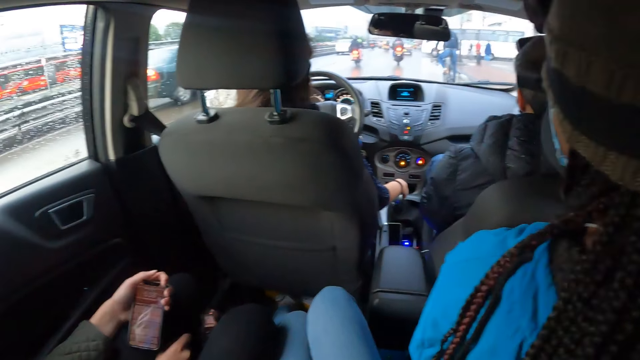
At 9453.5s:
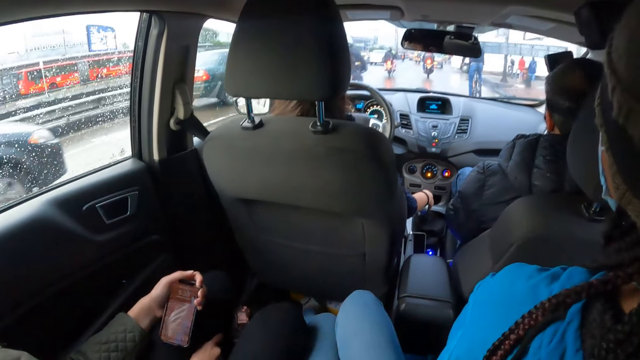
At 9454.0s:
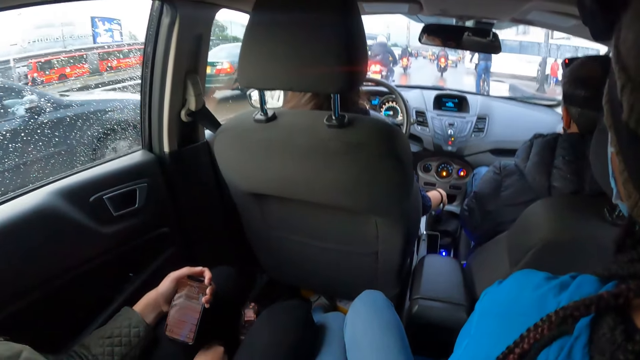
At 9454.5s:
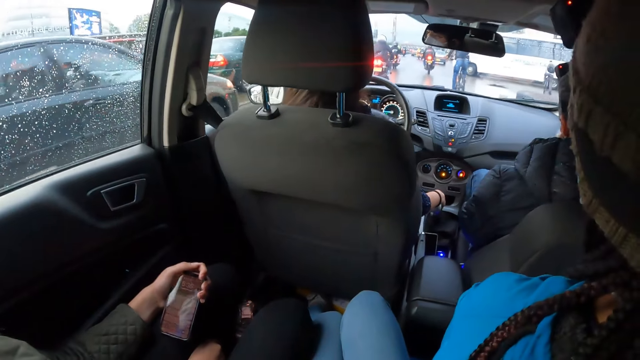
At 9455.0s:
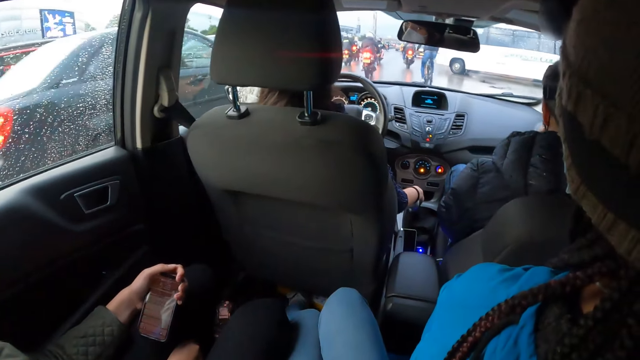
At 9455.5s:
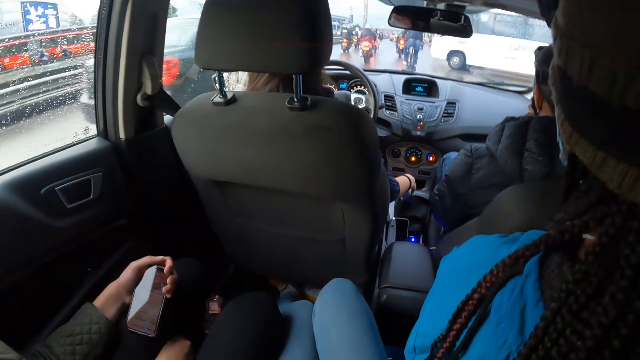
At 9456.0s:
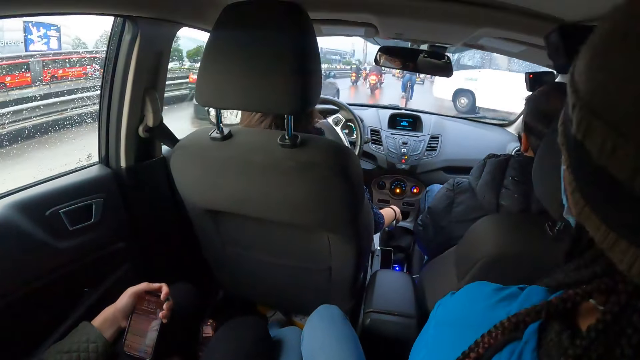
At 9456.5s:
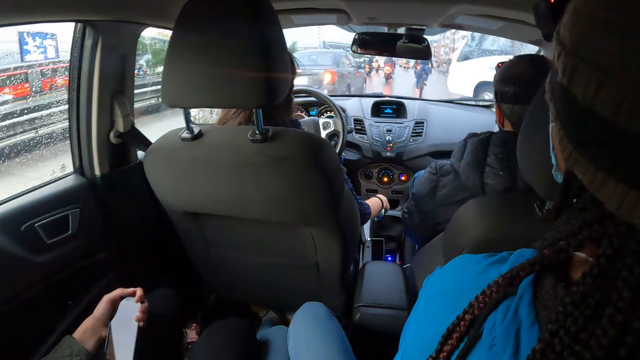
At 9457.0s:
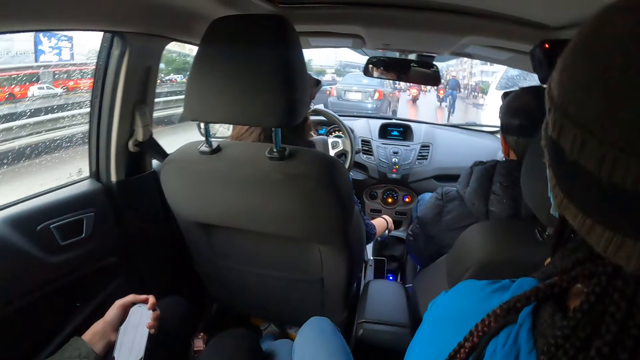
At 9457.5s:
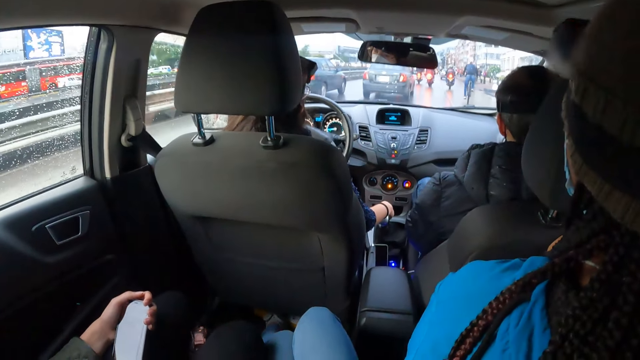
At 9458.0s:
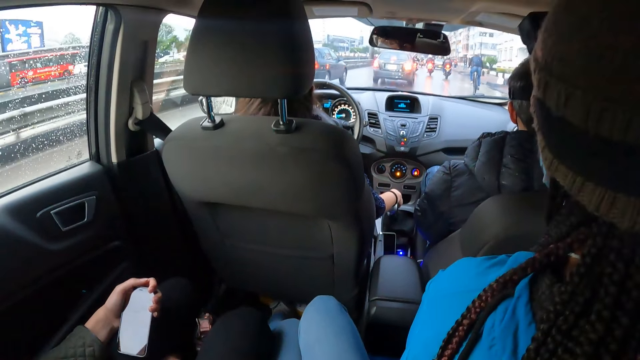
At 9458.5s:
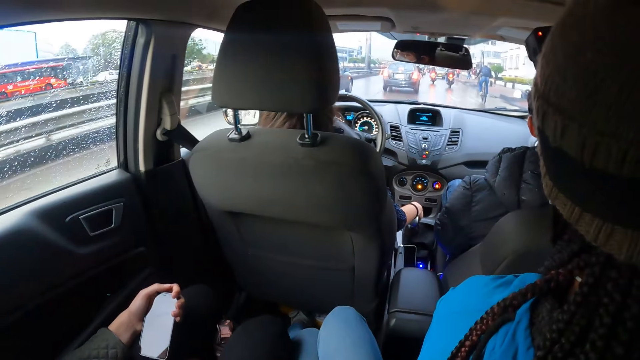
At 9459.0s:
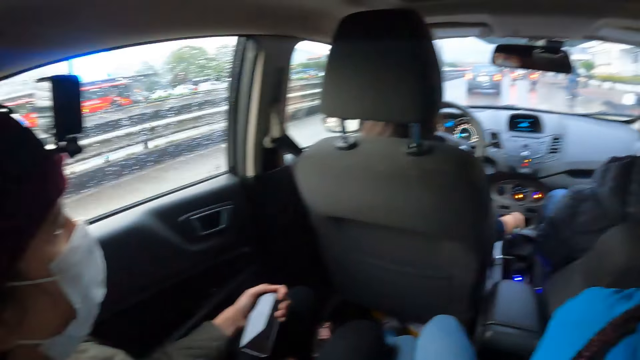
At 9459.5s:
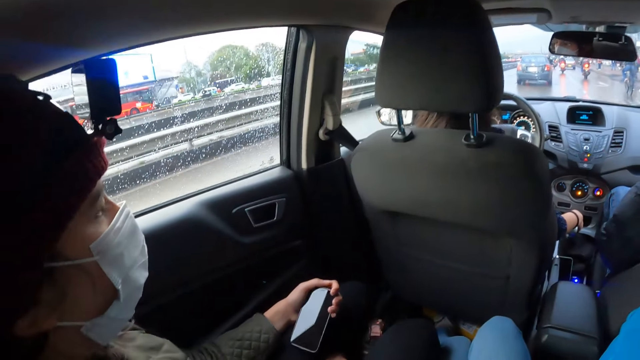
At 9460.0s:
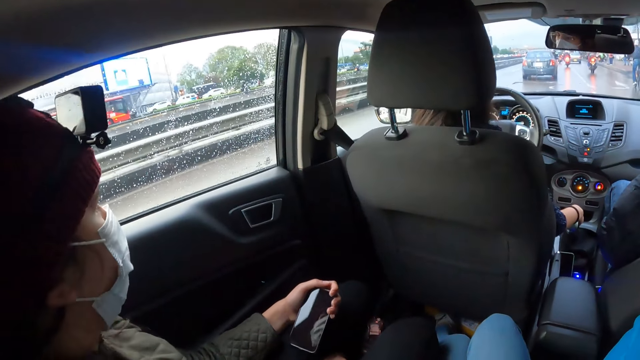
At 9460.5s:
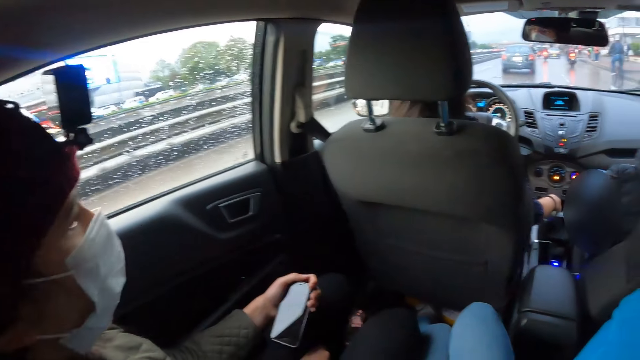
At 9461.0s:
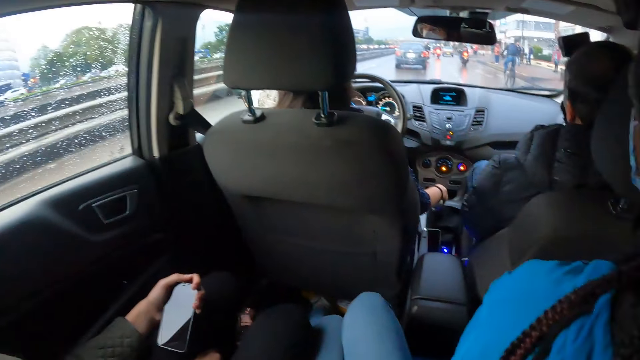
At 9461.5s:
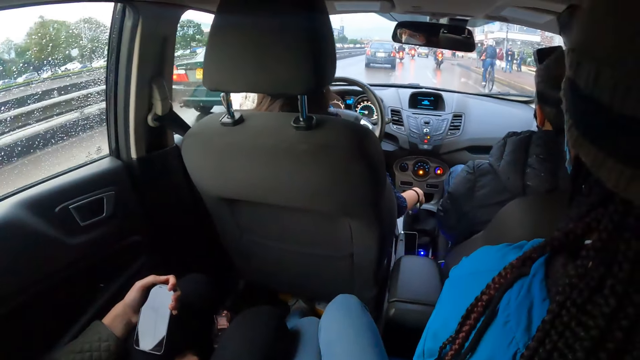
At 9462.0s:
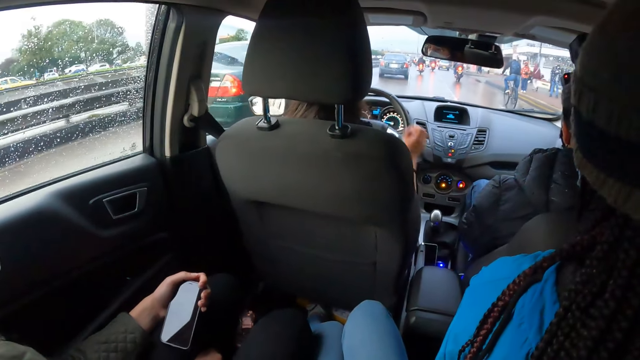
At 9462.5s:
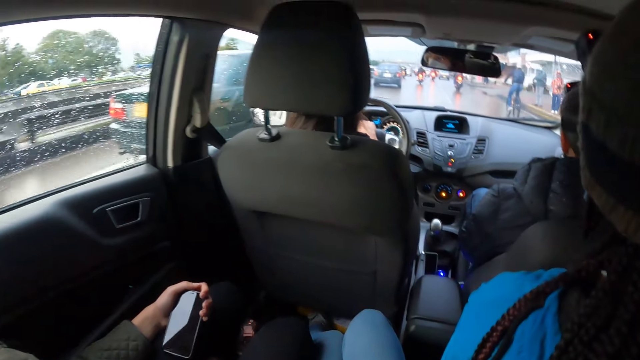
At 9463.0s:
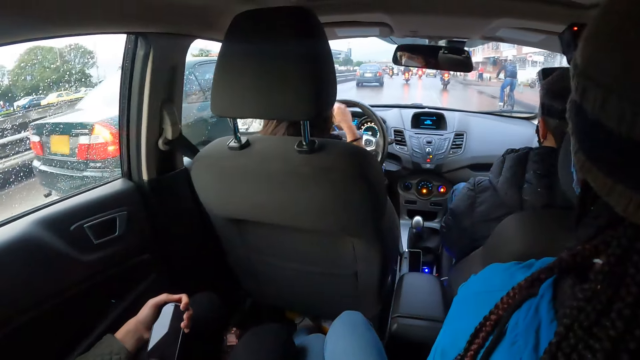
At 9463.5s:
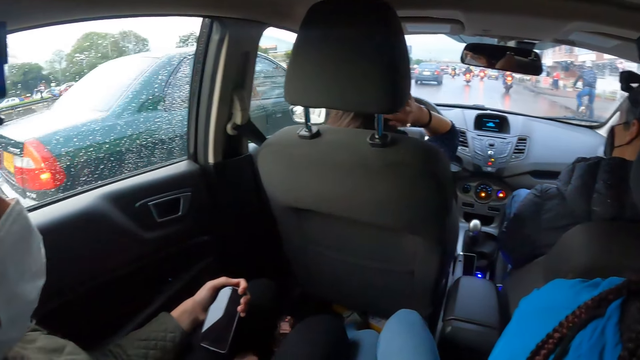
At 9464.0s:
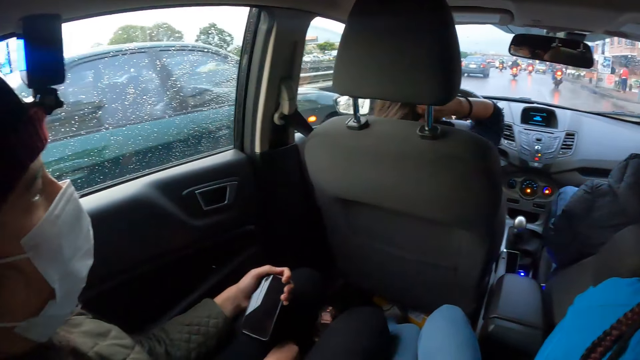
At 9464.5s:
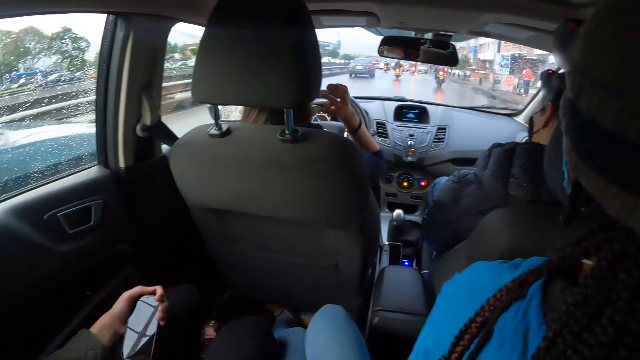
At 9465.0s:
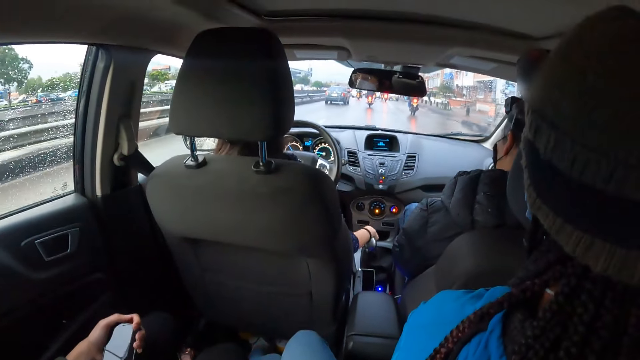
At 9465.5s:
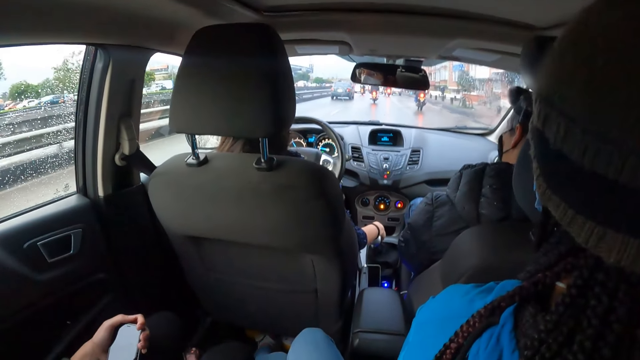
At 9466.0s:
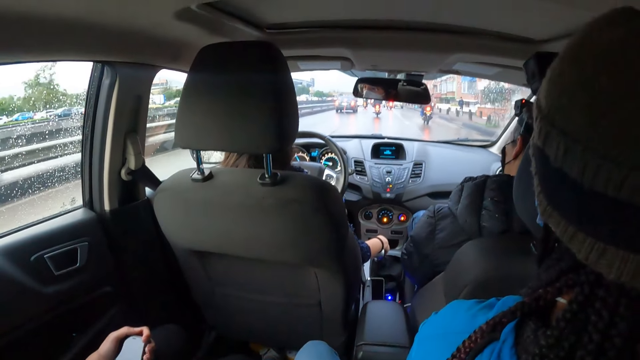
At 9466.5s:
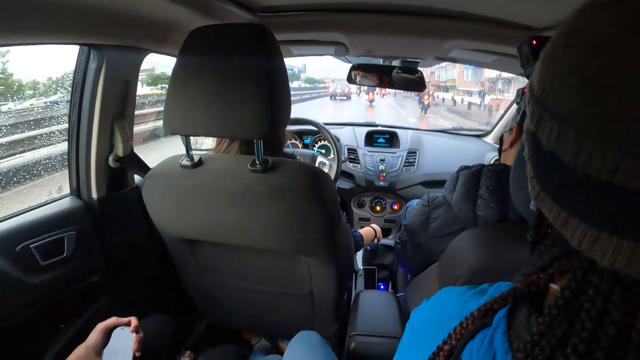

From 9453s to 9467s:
A black car drives past the woman. The woman drives past a white city bus. She removes her right hand from the gear. She holds the steering wheel with her hands. She drives past a green car. She removes her right hand from the steering wheel. She touches her hair with her right hand. She places her right hand on the gear.

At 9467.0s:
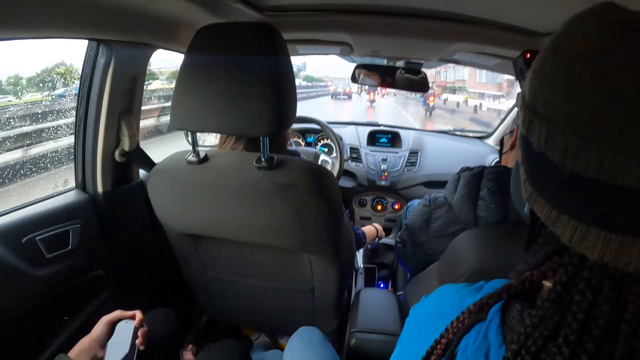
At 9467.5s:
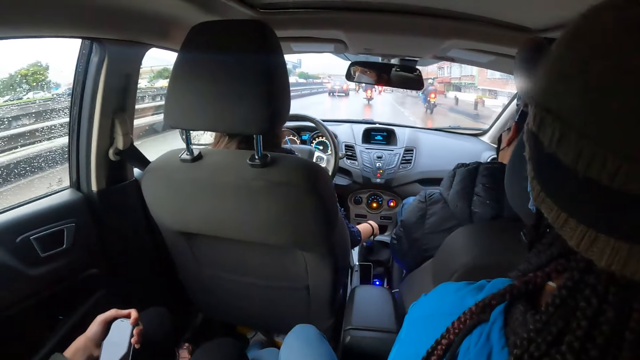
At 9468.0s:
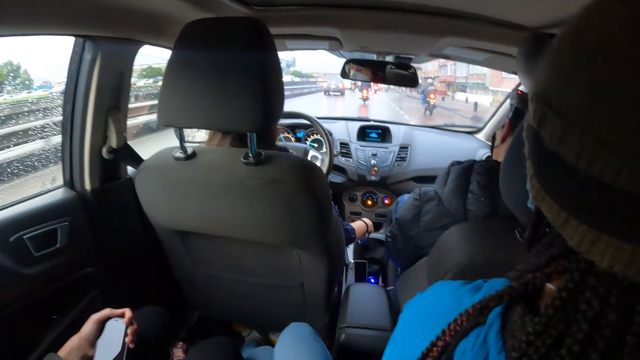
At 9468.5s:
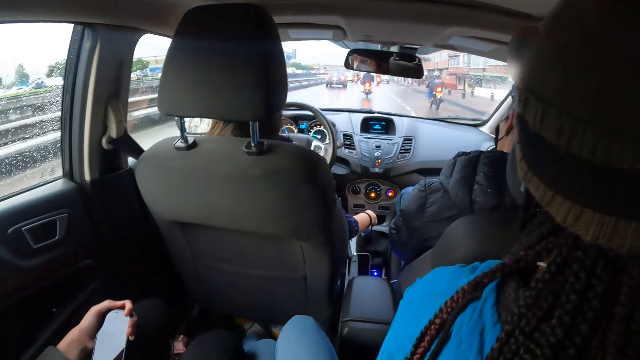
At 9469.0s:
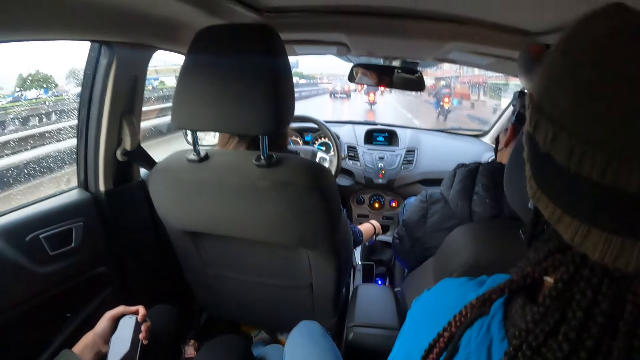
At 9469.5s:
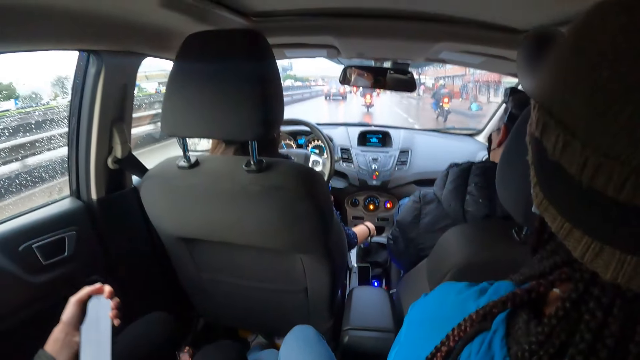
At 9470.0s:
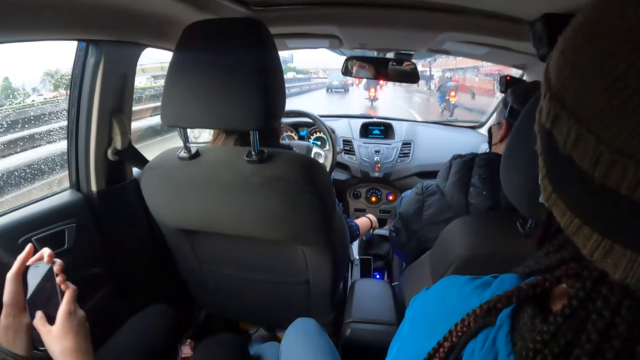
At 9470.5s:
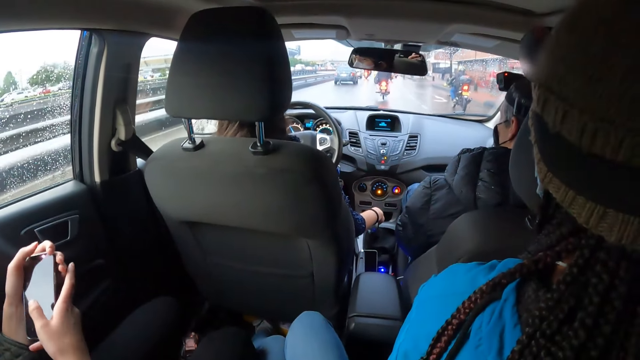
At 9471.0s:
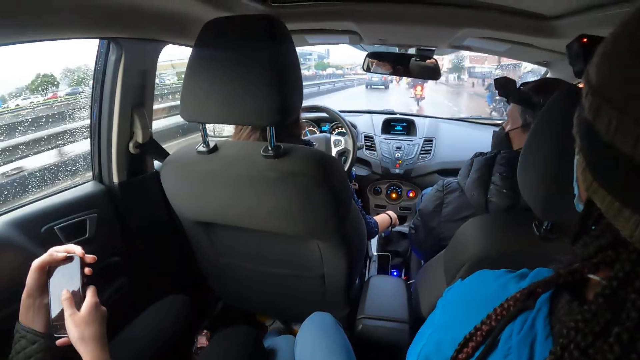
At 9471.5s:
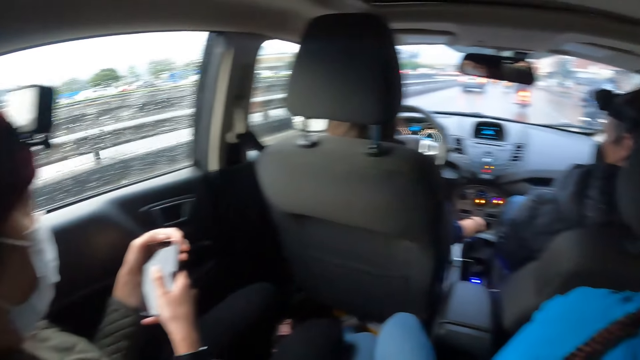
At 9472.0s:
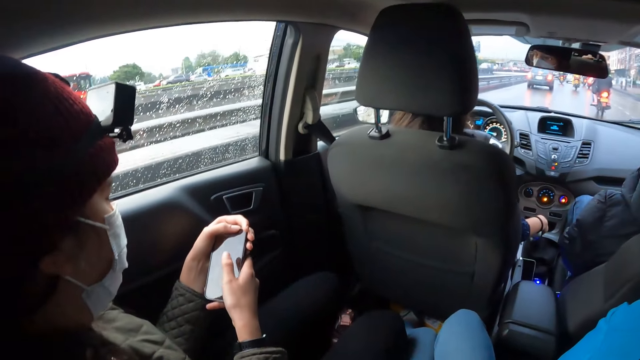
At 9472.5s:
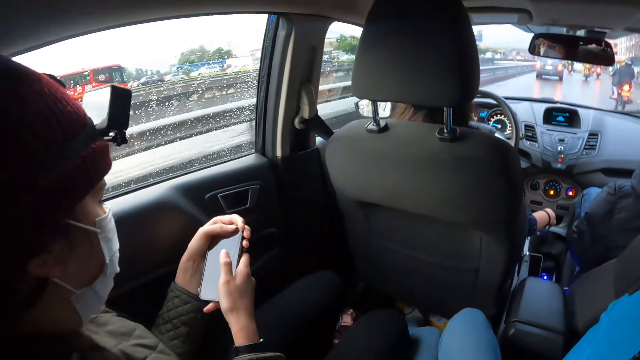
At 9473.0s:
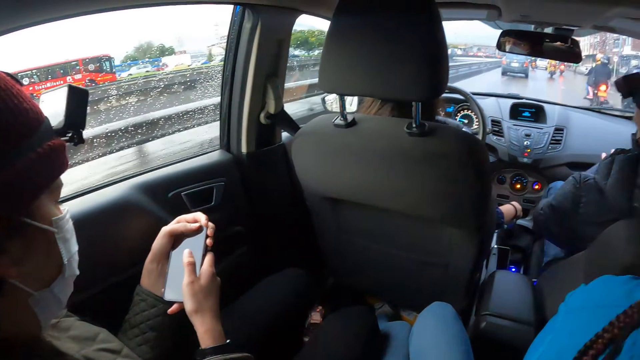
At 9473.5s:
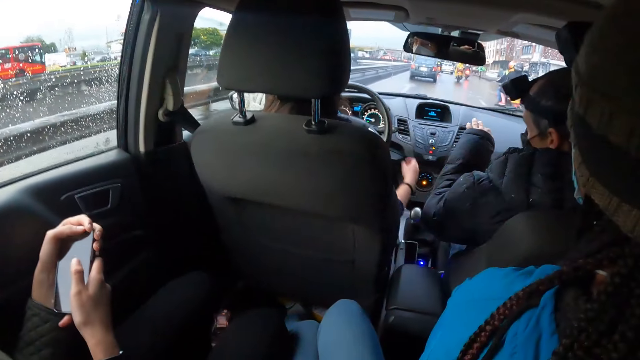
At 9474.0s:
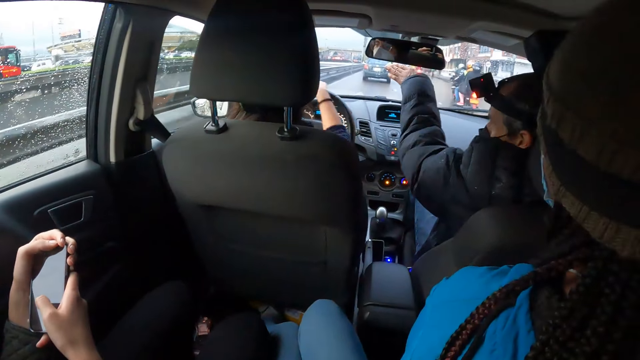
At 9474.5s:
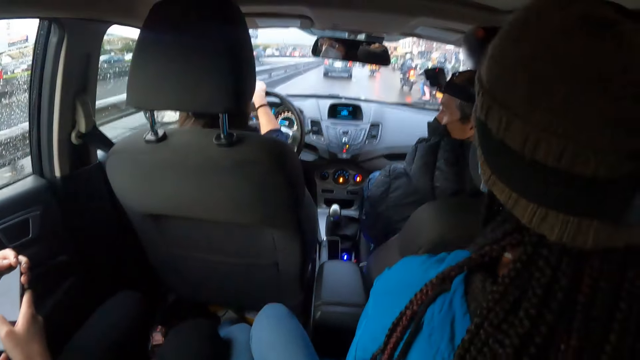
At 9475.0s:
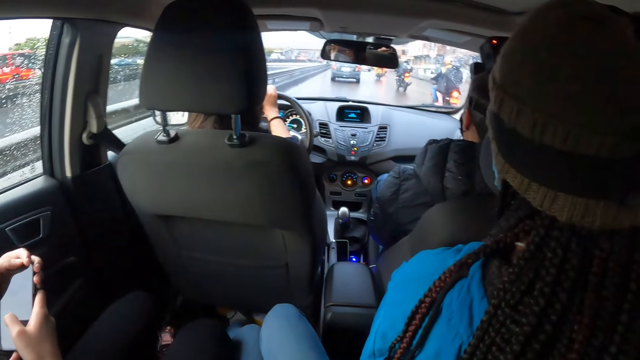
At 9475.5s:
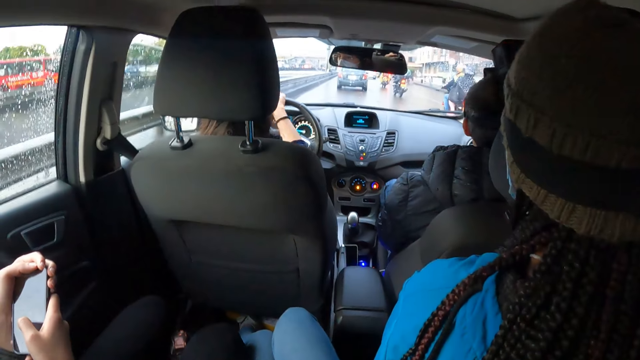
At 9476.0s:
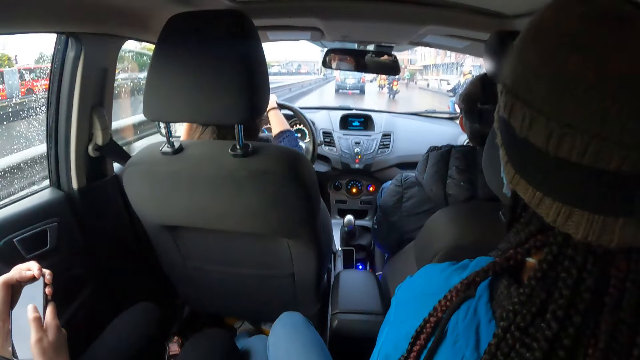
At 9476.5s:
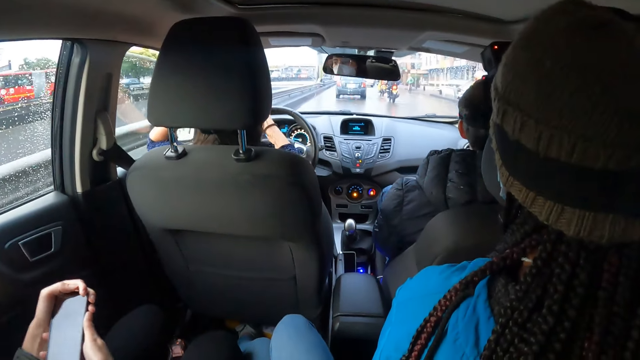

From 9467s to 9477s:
A person drives the car. A woman moves the phone closer. She operates the phone with her right hand. The camera wearer looks at the woman. Another woman interacts with a man. Another person points forward with the left hand. The first person drives the car.
